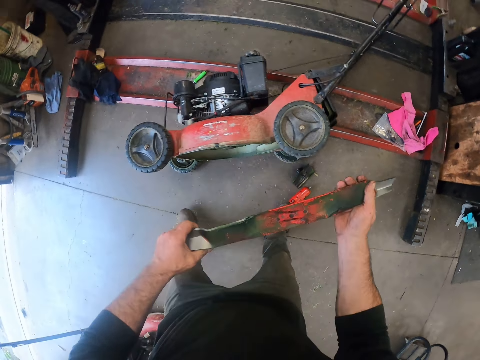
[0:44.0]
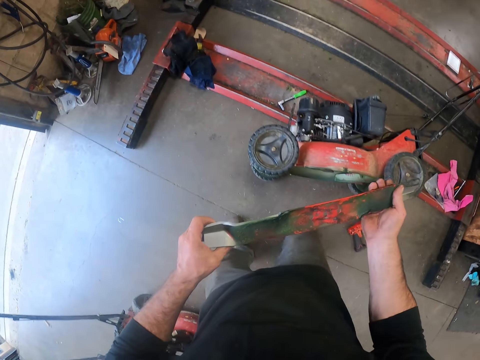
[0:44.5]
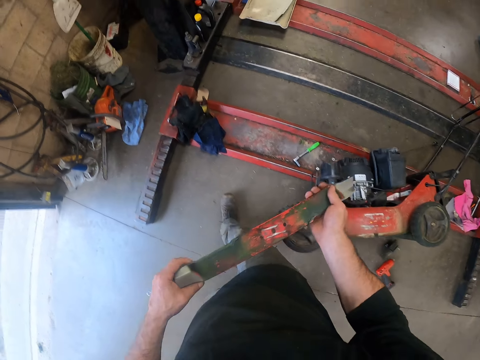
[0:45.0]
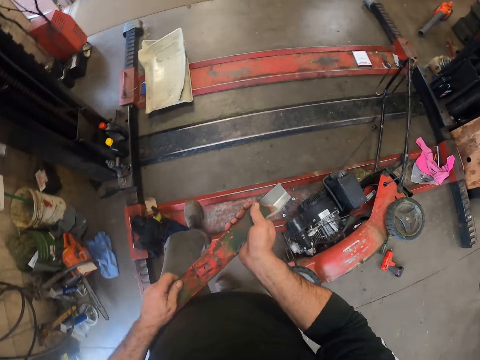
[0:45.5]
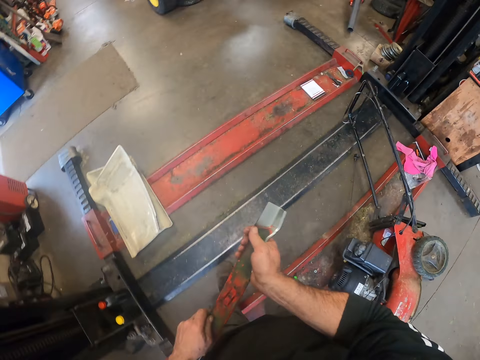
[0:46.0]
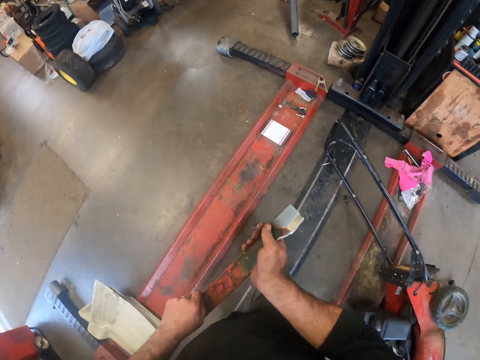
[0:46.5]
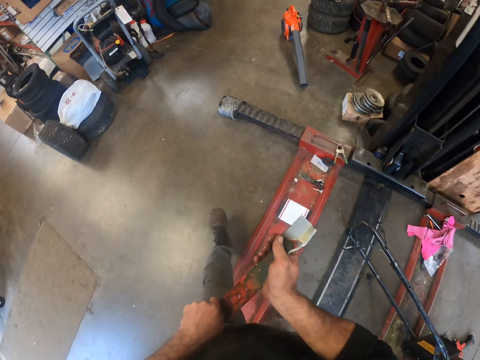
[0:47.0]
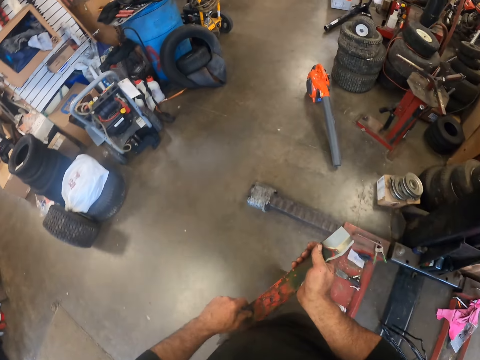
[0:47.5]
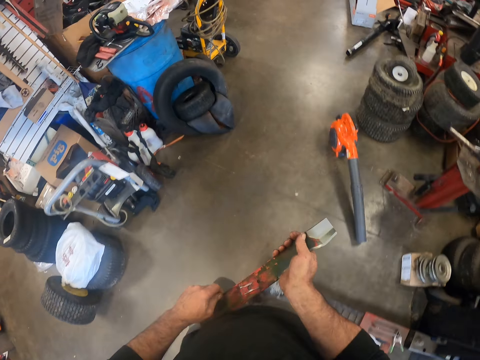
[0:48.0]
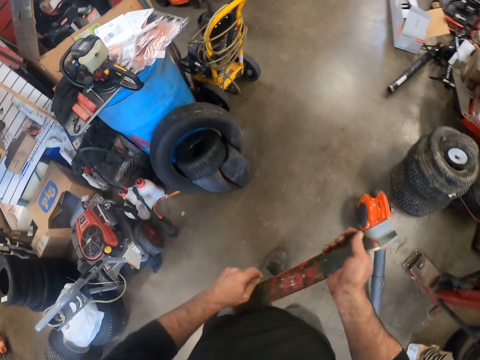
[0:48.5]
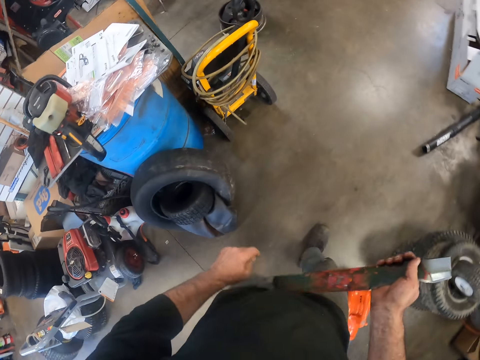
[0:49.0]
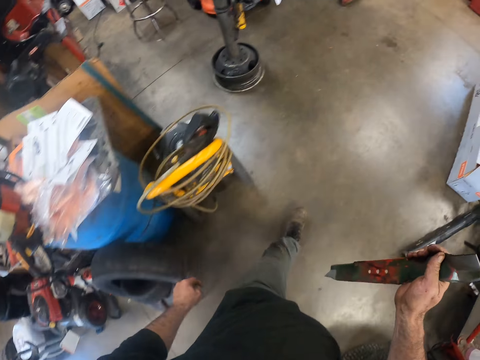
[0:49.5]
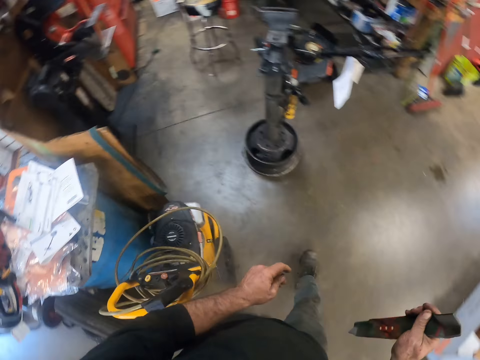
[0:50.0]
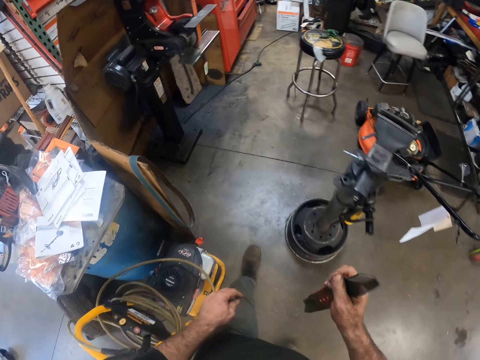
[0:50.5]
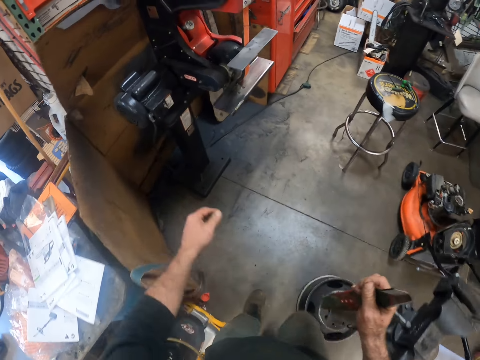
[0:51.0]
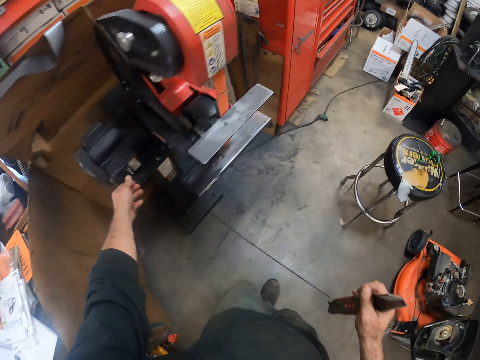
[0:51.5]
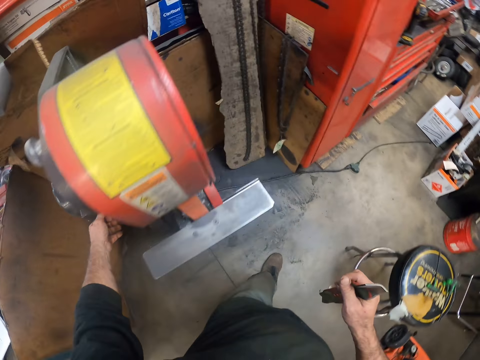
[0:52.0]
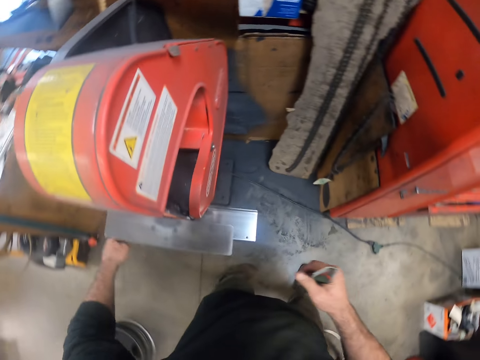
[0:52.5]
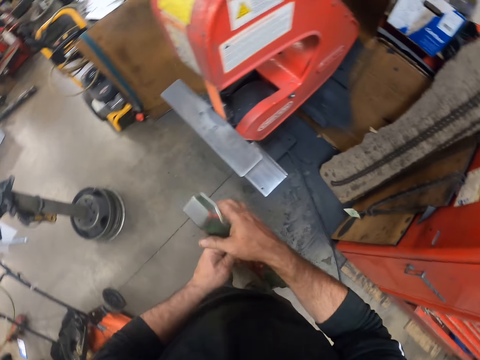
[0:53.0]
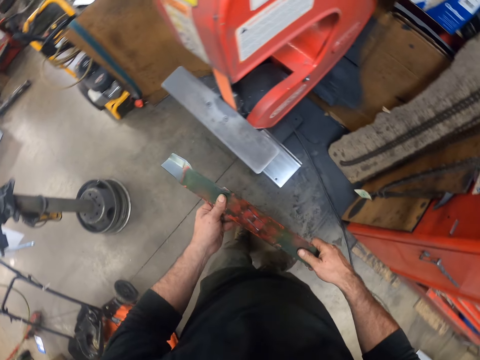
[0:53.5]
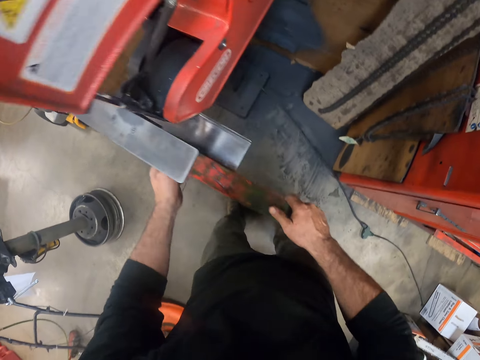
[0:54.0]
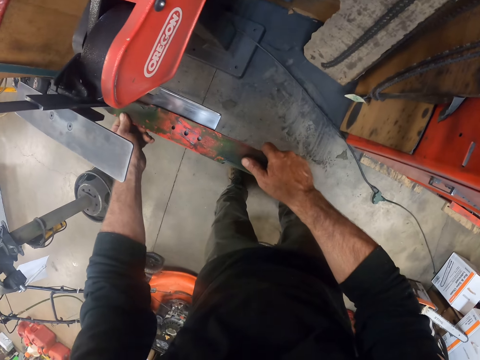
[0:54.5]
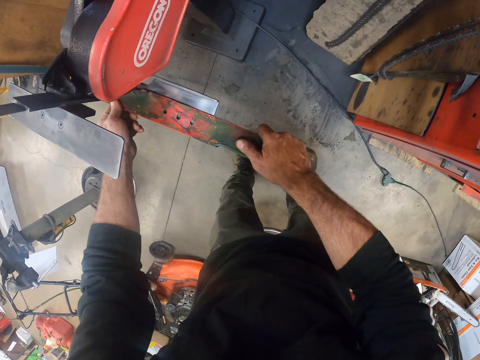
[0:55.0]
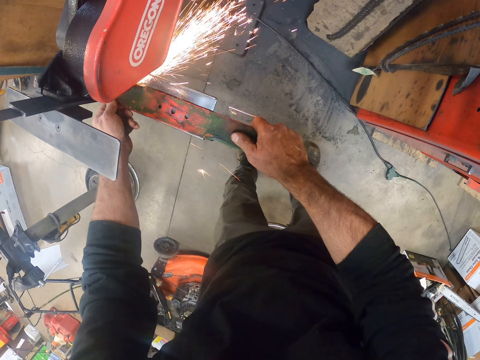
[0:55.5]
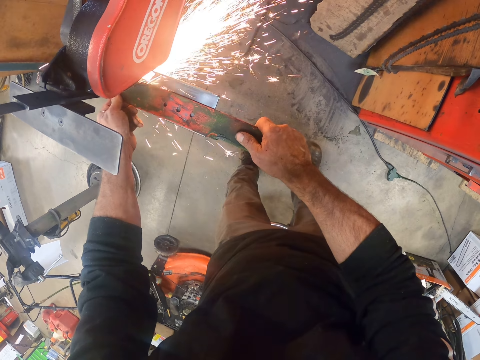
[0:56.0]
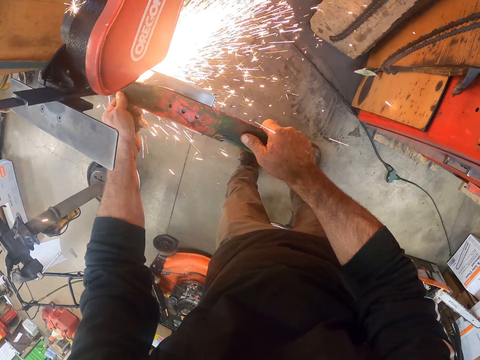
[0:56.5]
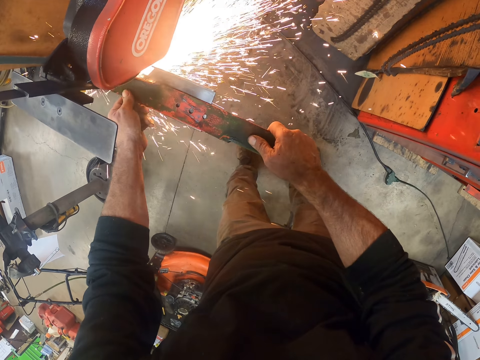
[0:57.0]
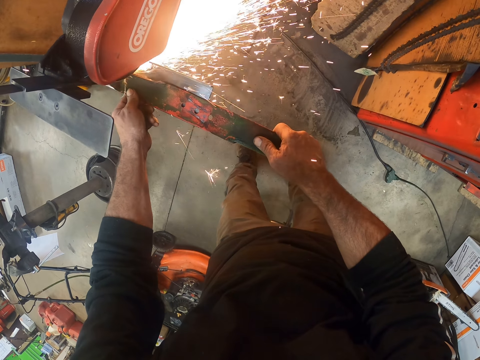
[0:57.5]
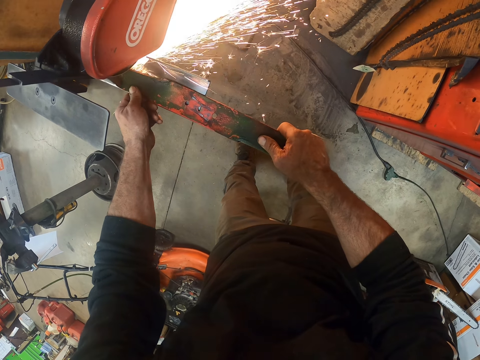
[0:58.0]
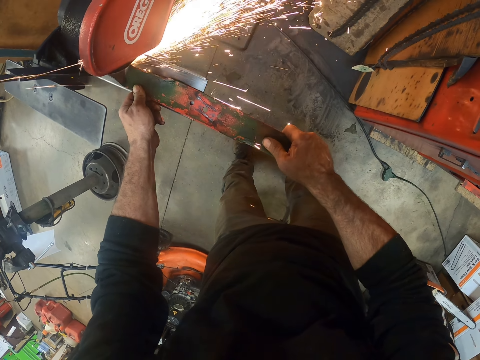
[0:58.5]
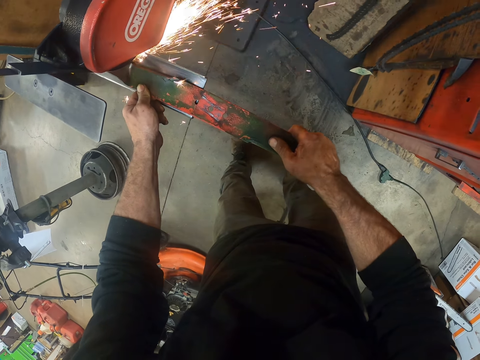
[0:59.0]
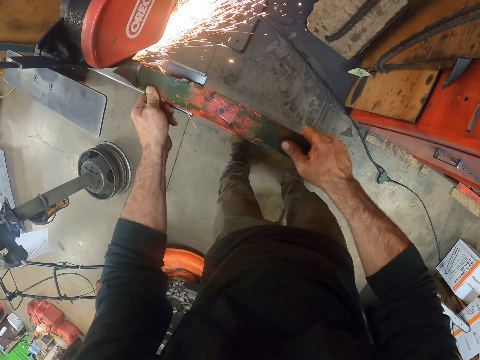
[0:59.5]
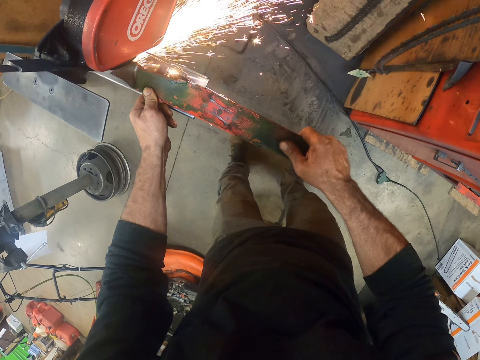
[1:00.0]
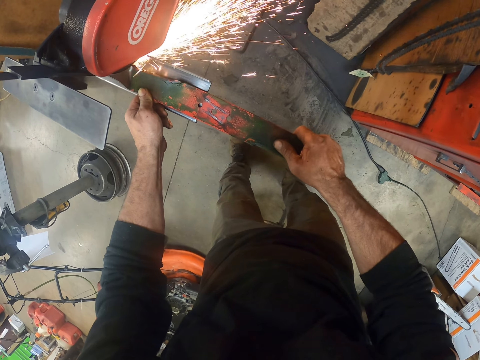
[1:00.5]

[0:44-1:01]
The camera wearer walks towards a blade sharpening belt grinder or grinding machine. He turns on the blade sharpening belt grinder with his left hand. He puts a metal on the grinding machine. He sharpens the lawnmower blade with the blade sharpening belt grinder.

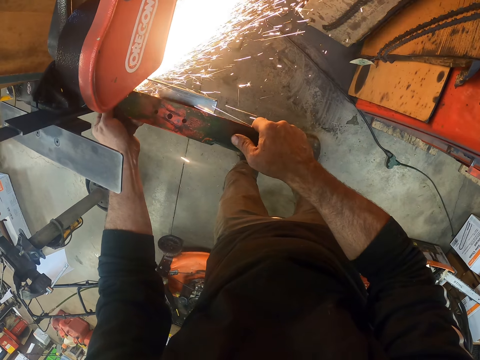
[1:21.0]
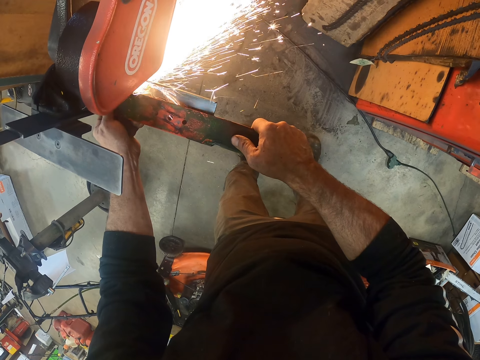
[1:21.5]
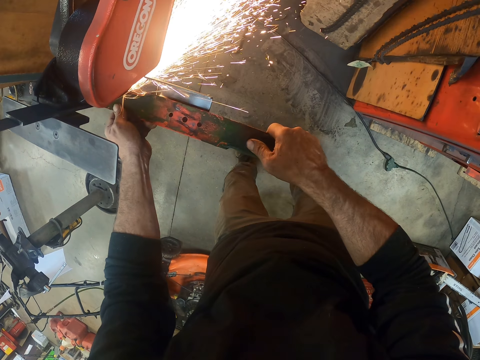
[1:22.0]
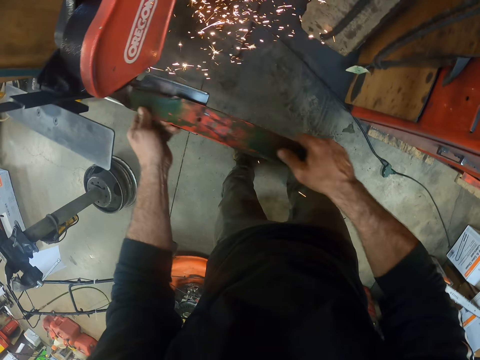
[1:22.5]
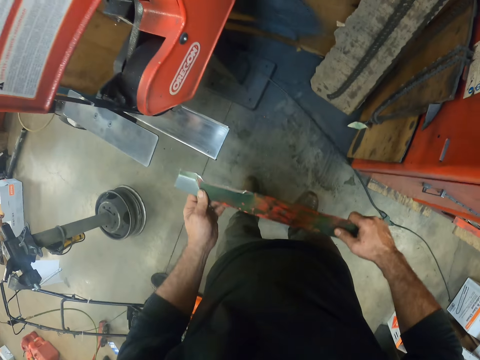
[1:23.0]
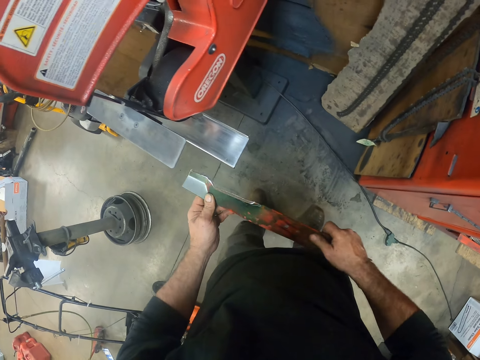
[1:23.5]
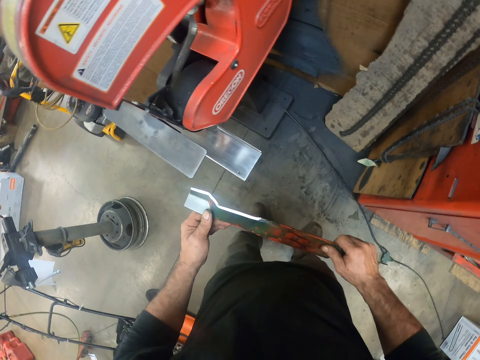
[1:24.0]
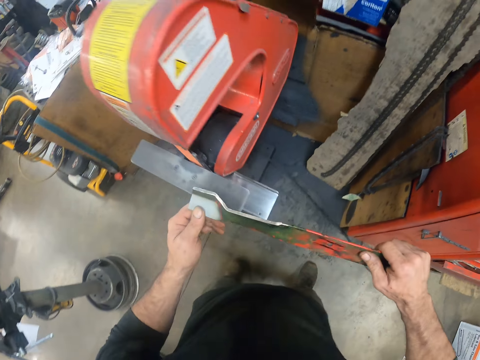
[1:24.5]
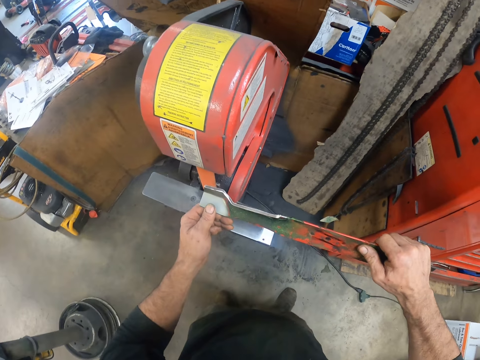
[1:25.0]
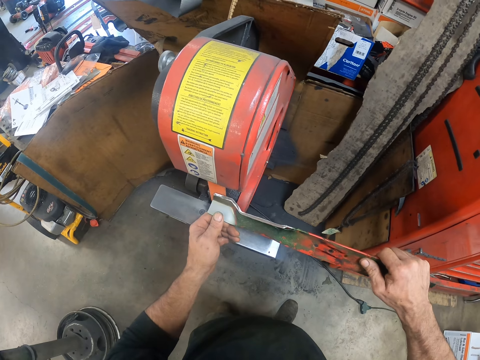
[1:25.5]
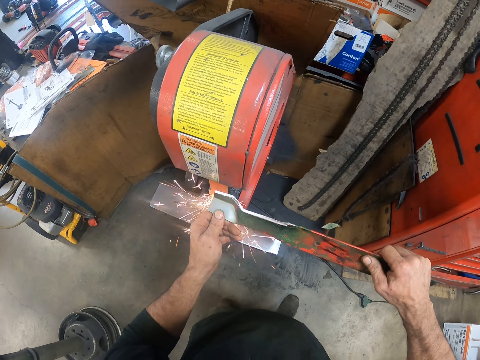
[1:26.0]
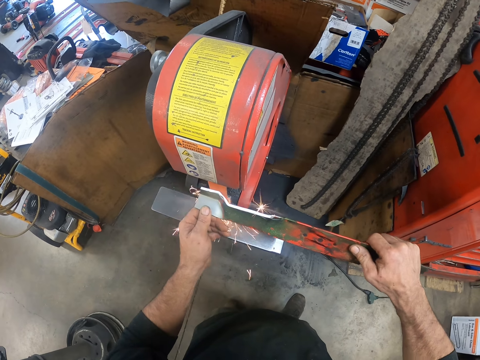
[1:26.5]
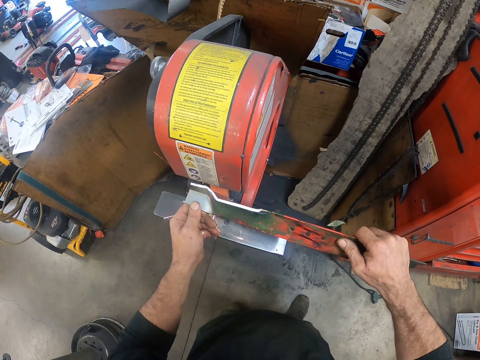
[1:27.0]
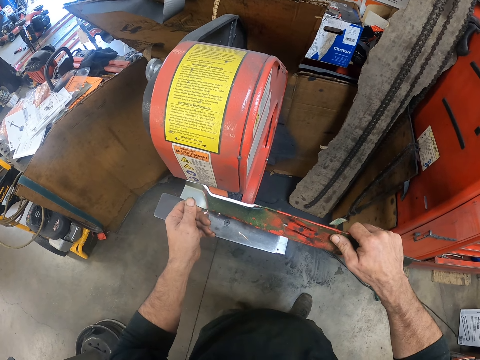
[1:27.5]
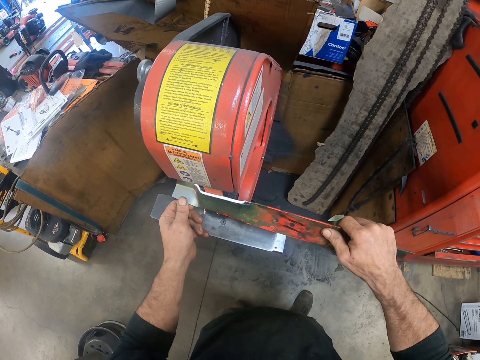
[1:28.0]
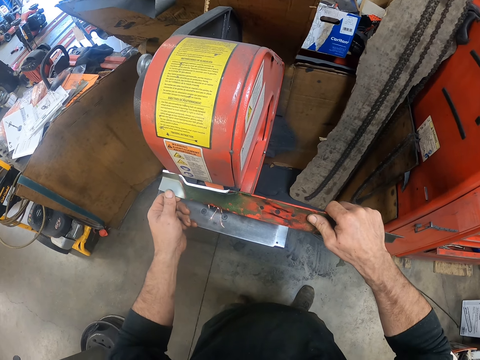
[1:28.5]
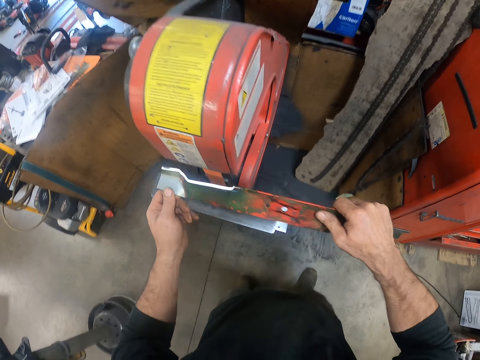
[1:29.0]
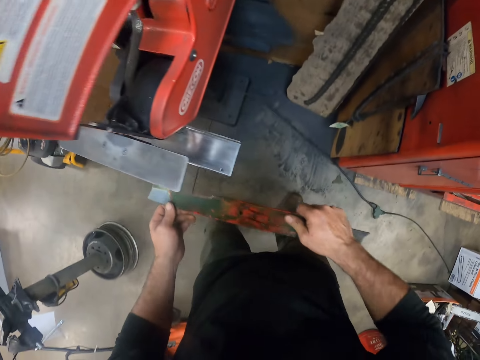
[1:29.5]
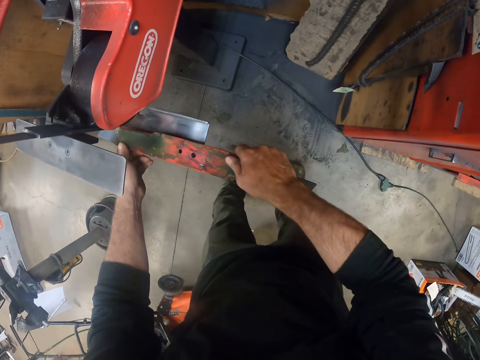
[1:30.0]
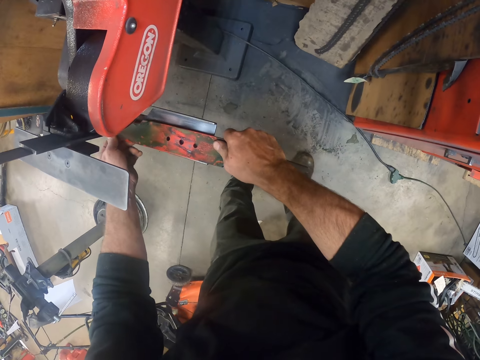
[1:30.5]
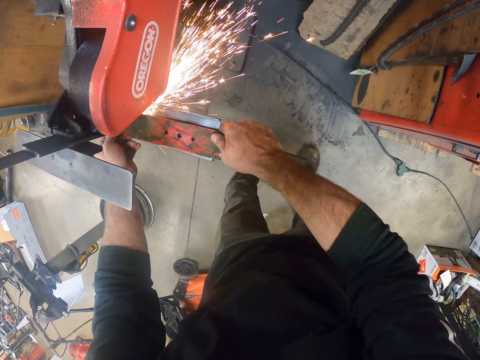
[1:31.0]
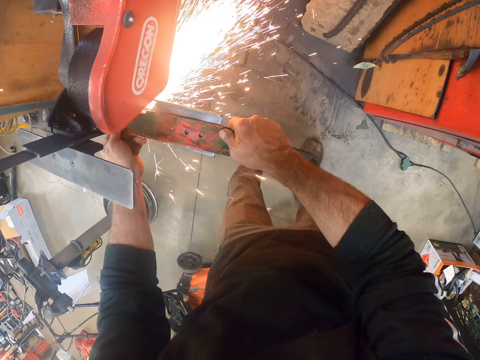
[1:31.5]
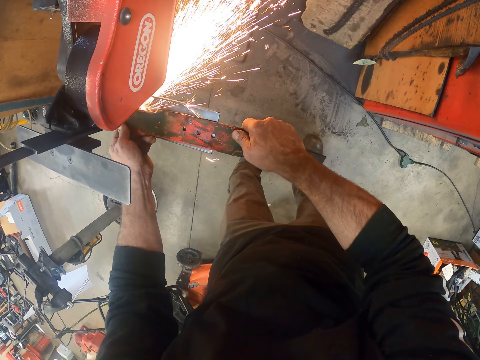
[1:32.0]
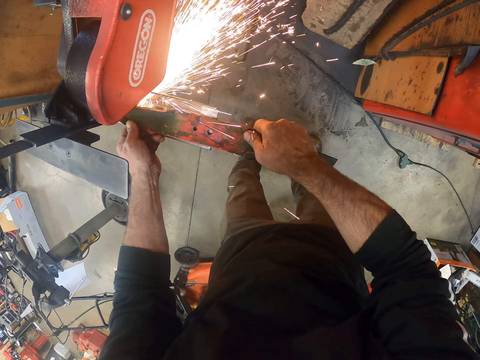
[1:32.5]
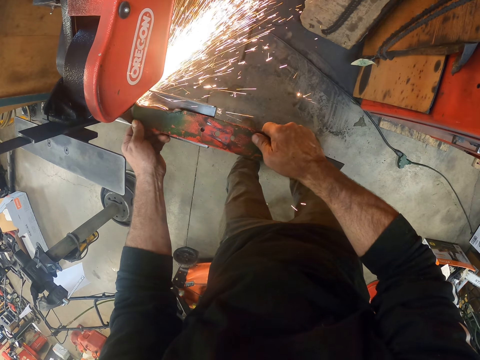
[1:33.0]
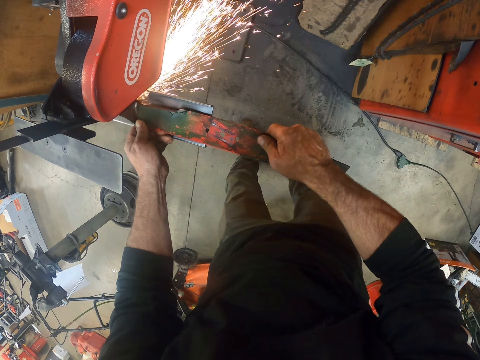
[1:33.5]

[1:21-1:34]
The camera wearer stares at the metal plate in the hands. They grind the metal plate on the grinding machine.
